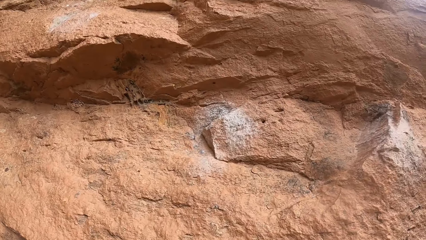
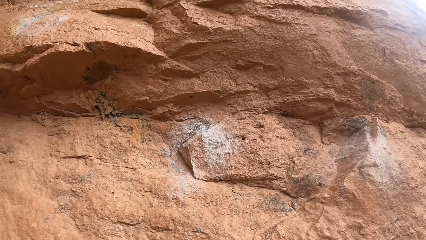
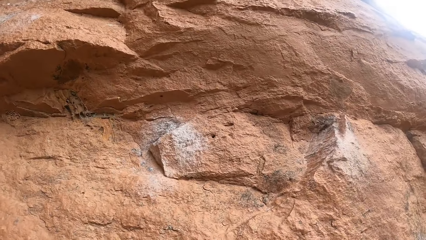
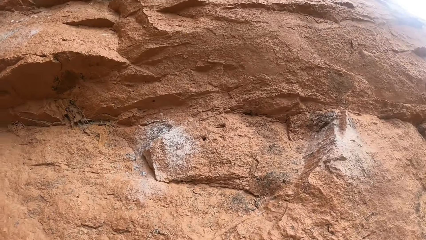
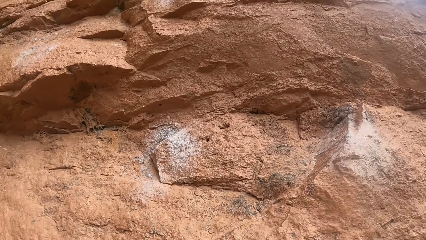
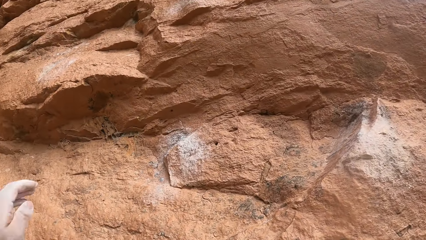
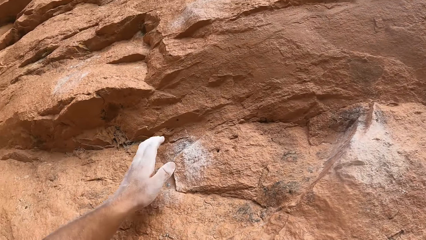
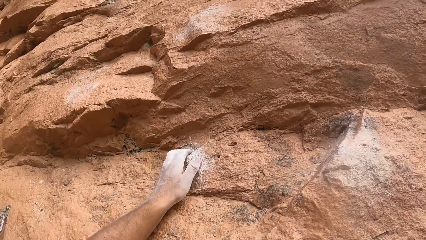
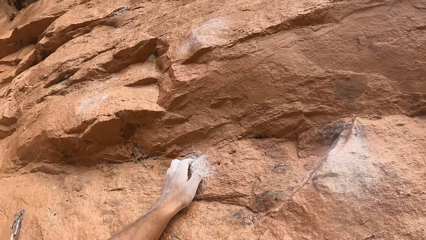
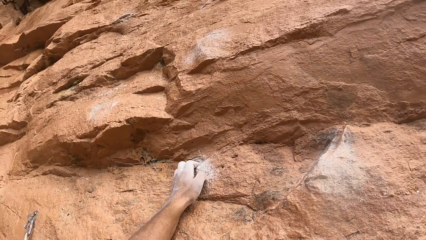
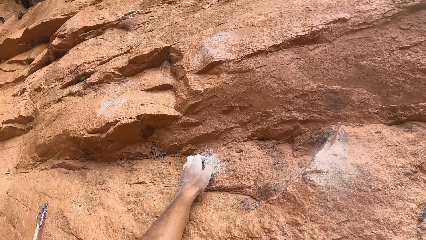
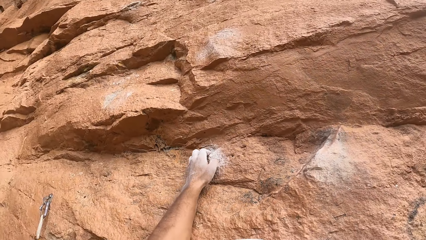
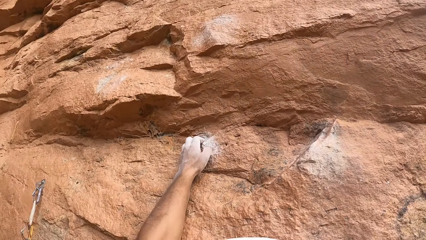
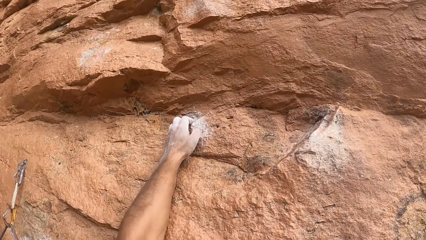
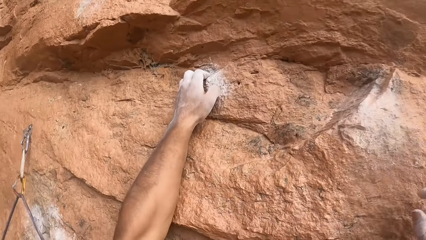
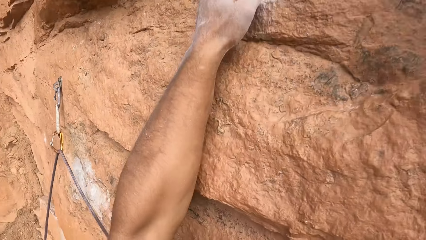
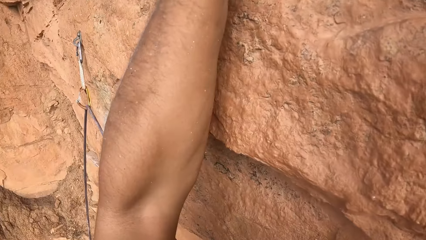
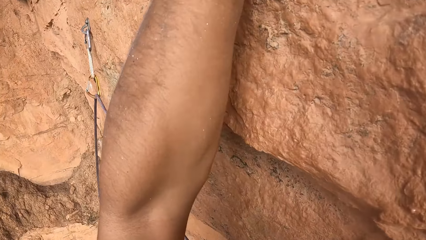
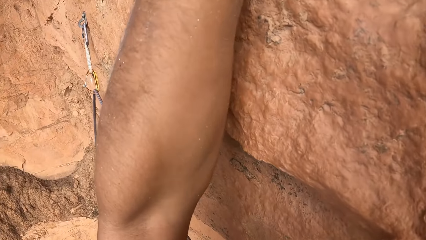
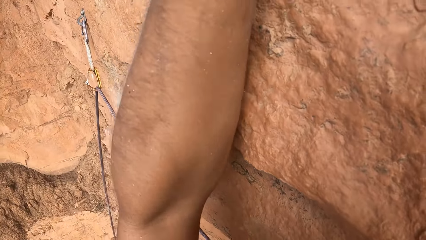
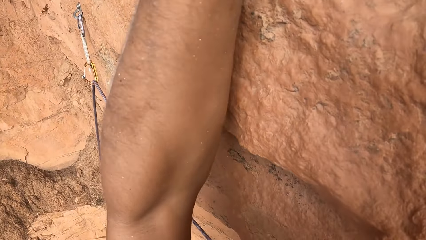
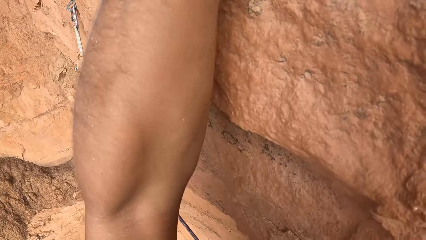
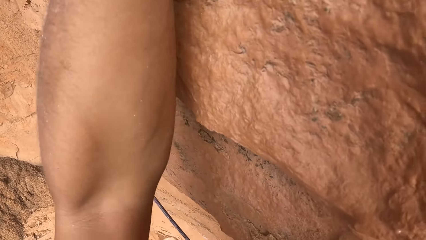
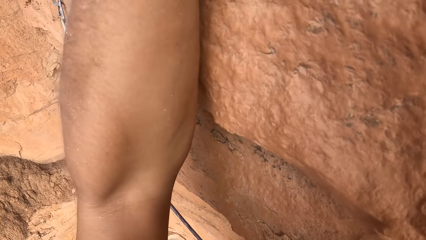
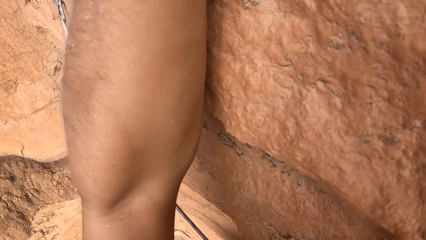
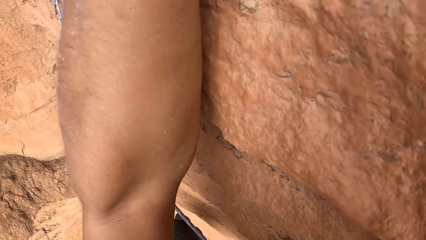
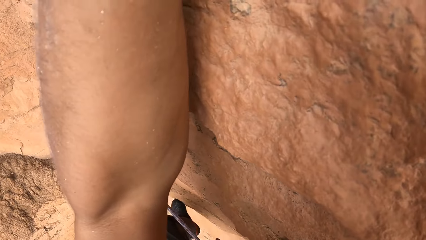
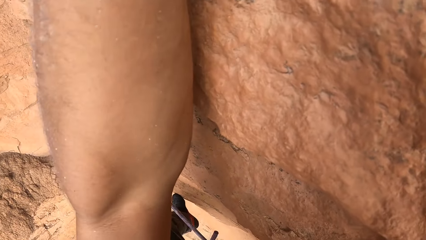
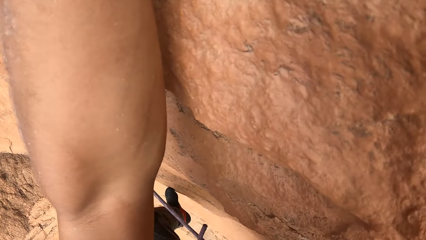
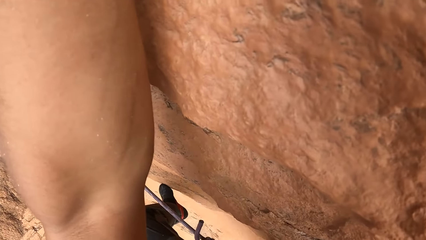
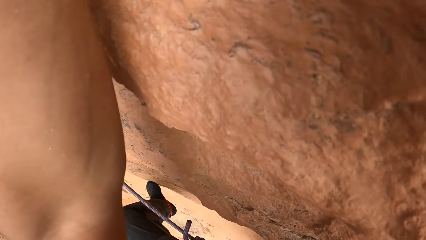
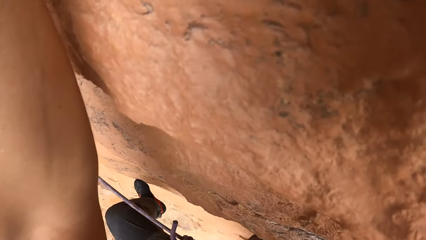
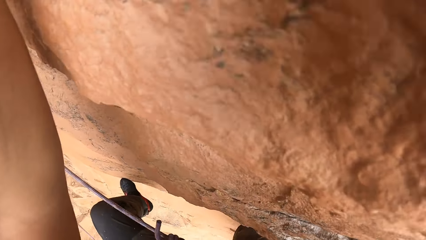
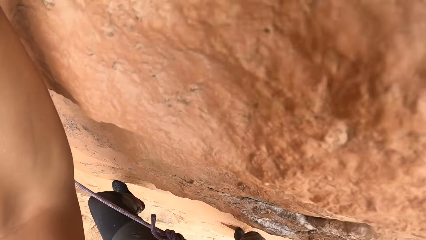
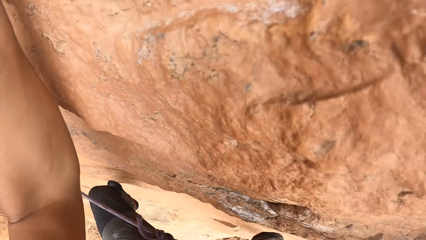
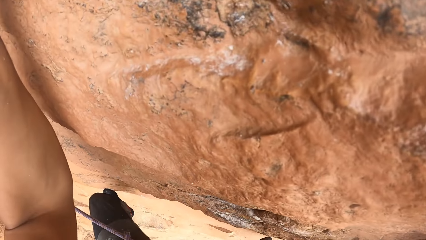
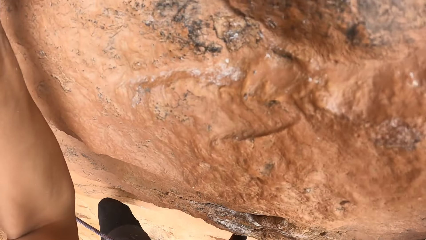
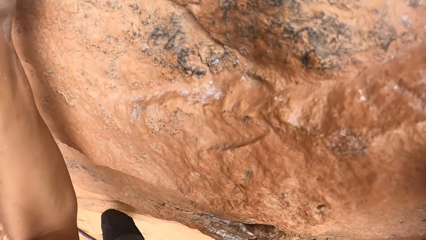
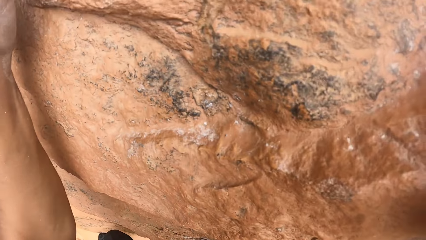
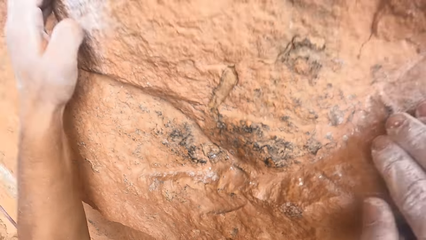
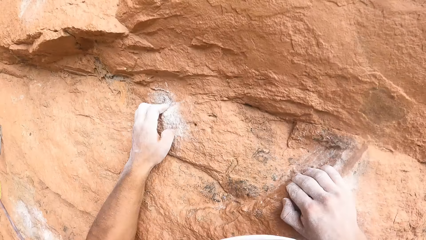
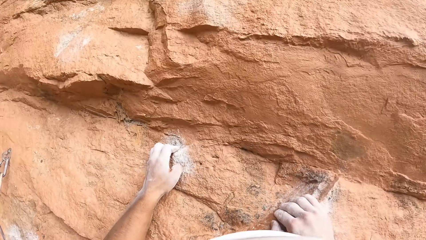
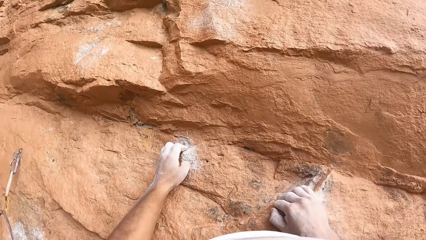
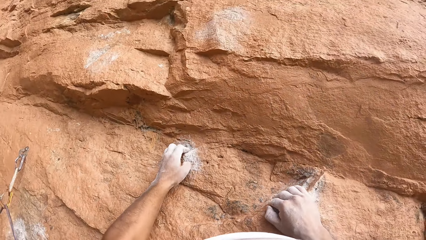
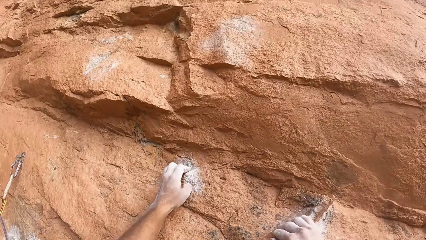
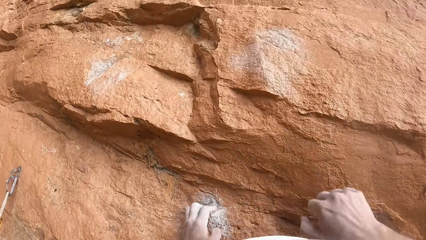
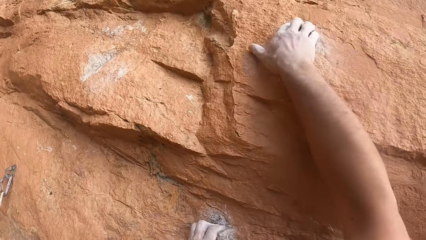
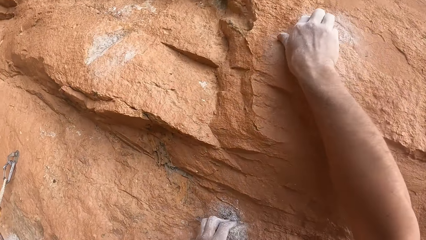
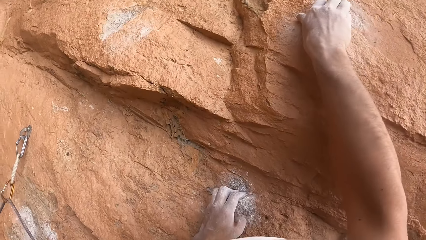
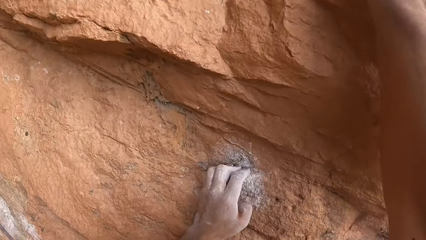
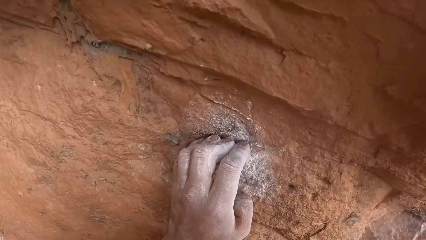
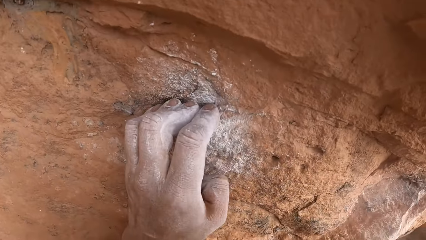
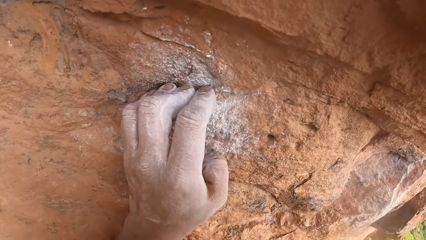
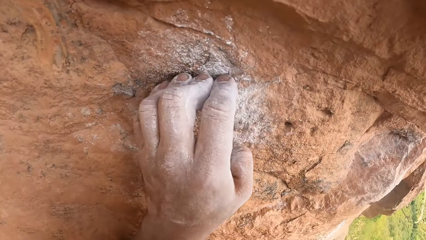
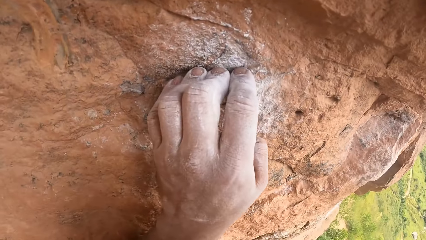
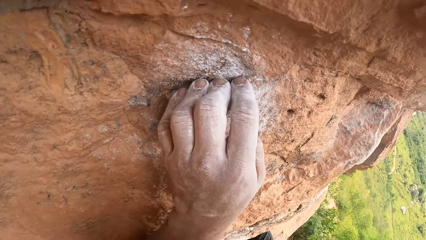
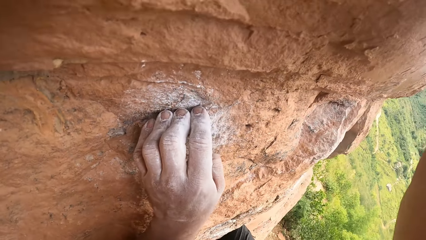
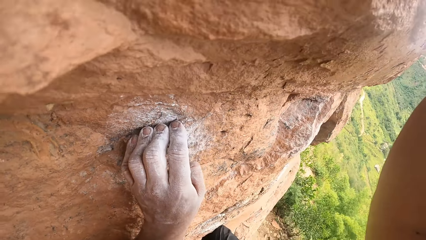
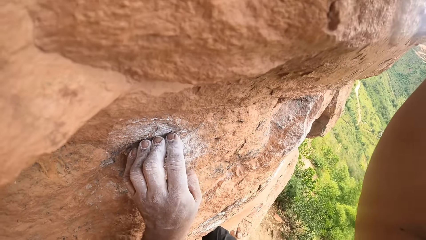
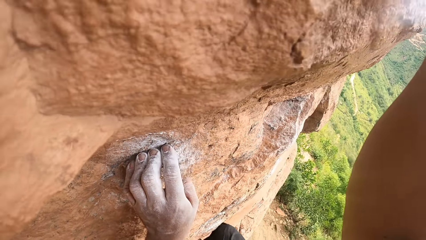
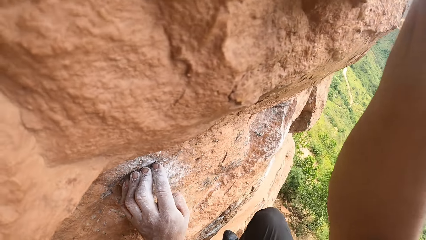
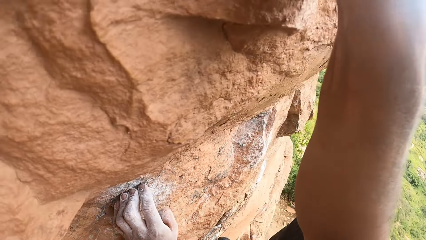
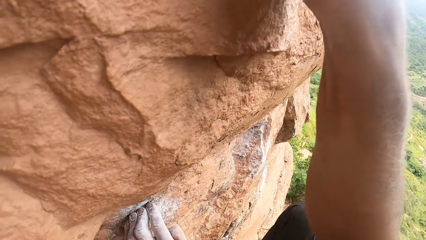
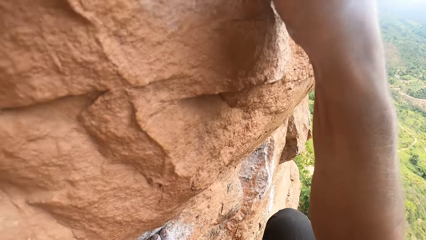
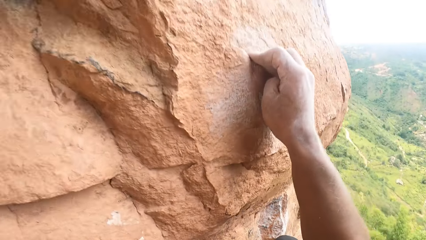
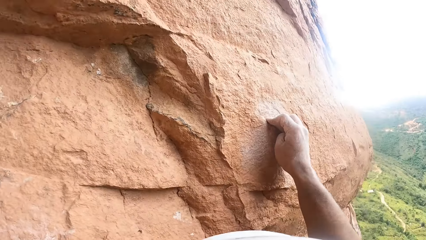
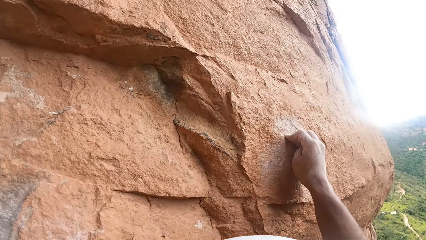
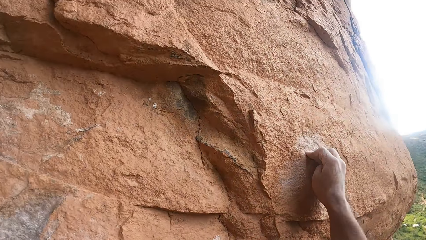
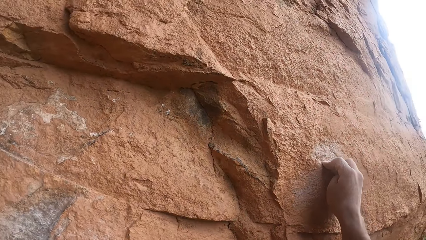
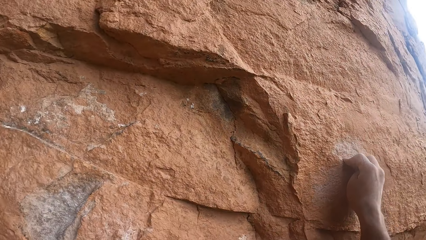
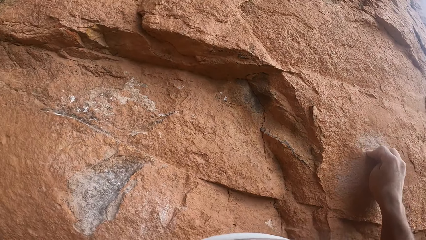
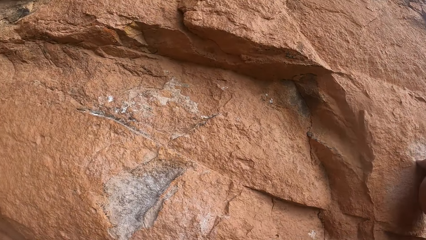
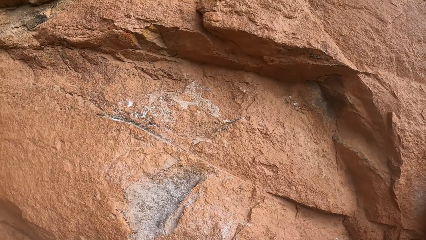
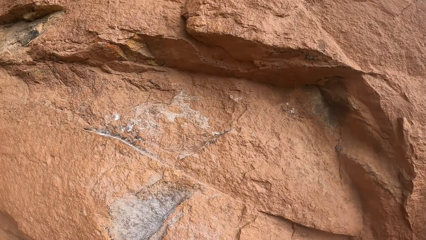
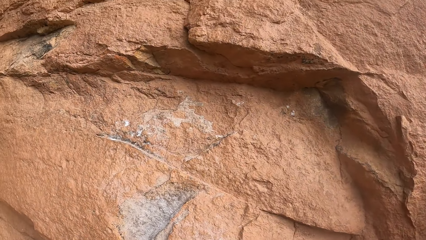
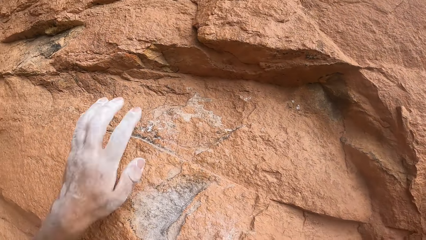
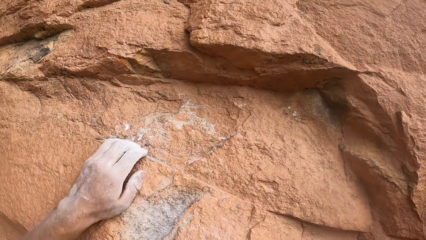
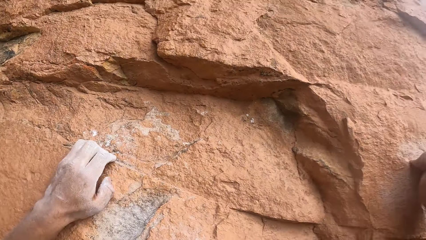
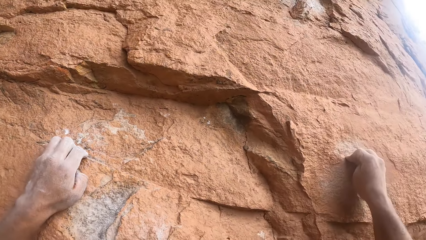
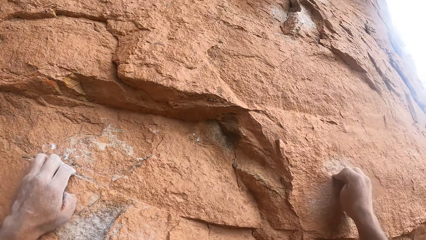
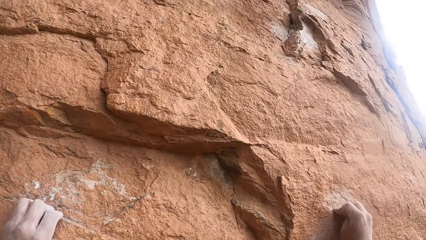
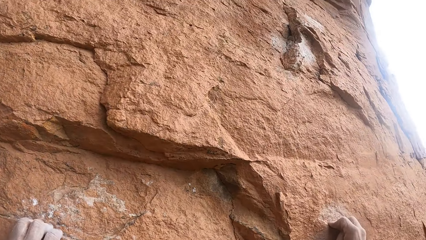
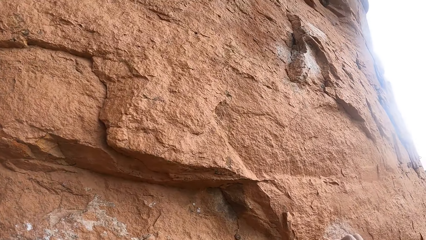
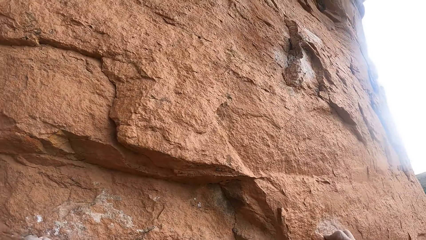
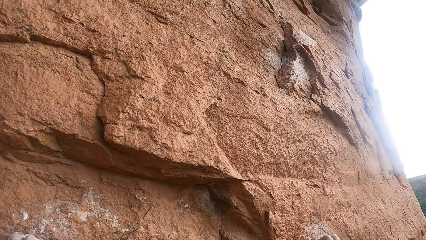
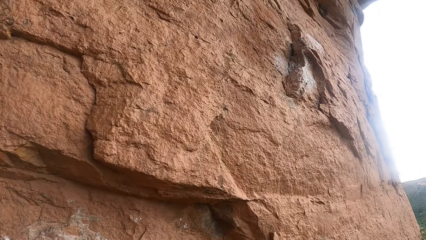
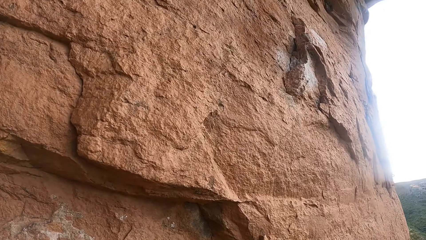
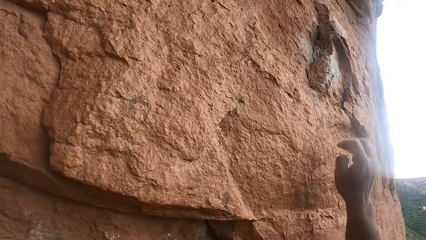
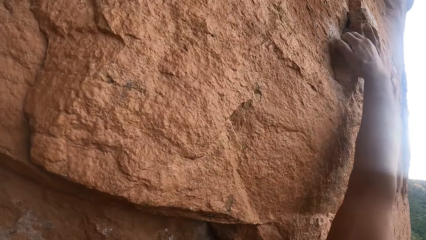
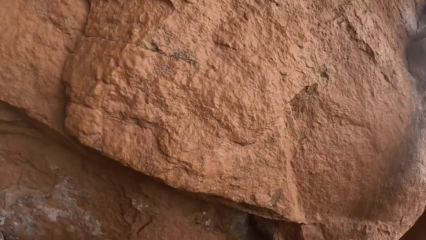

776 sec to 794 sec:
The camera wearer climbs up the rock. They move the left hand on the rock. They look down. They move the left foot. They move the right hand on the rock. They look at the rock. They move the left hand on the rock.
